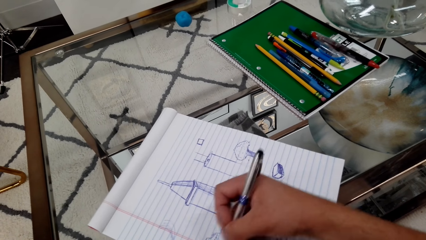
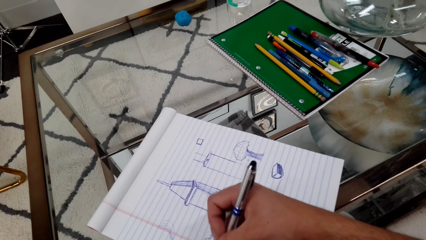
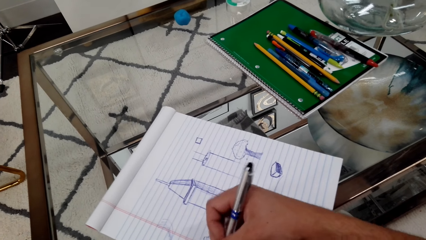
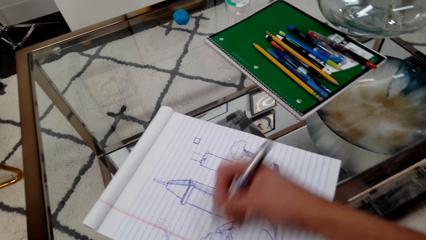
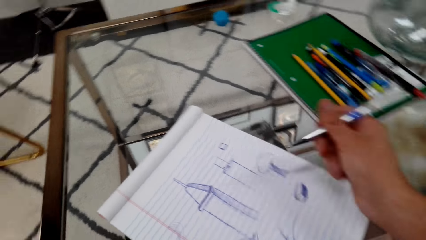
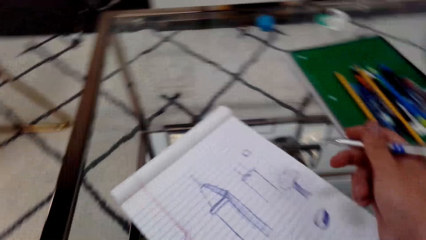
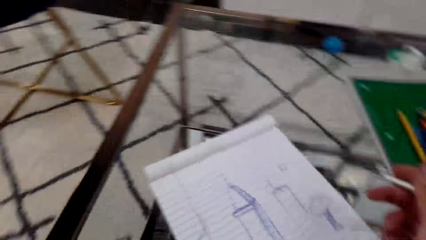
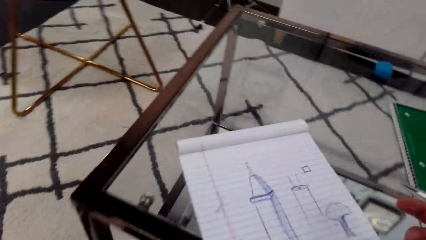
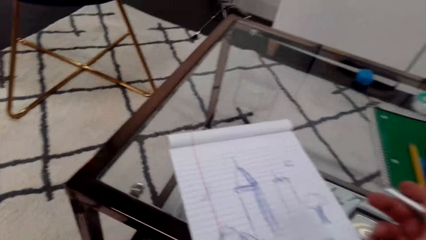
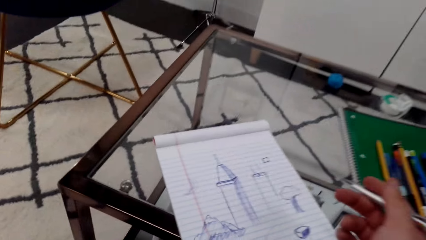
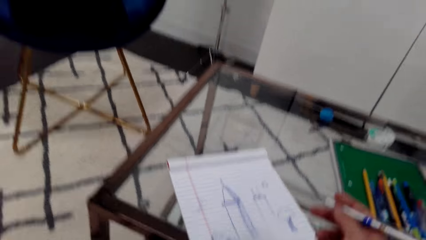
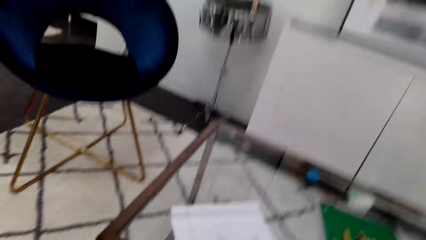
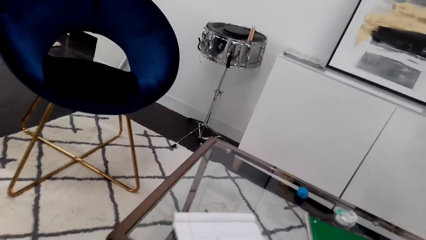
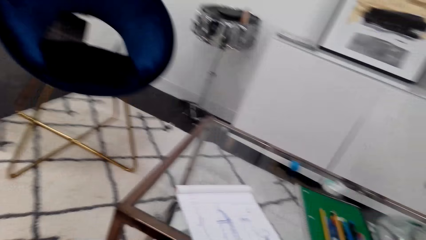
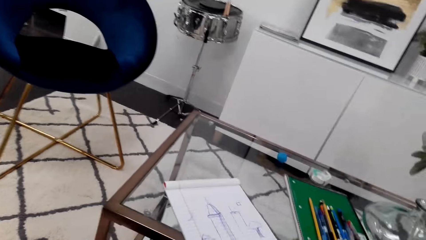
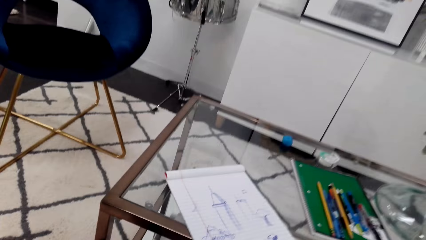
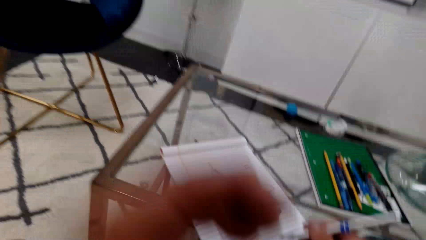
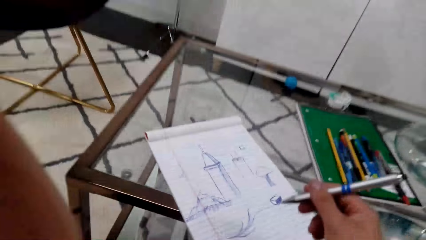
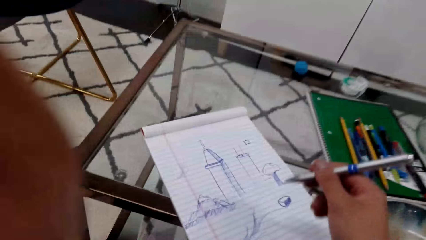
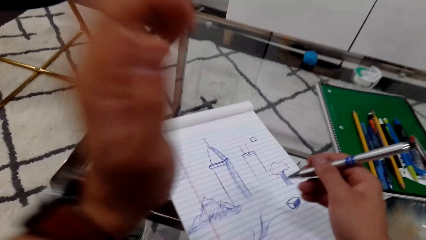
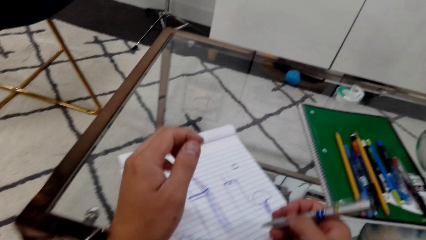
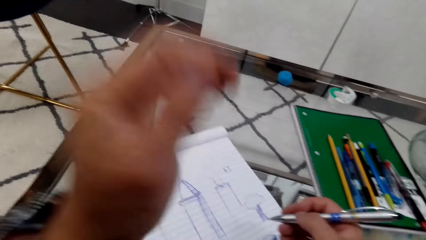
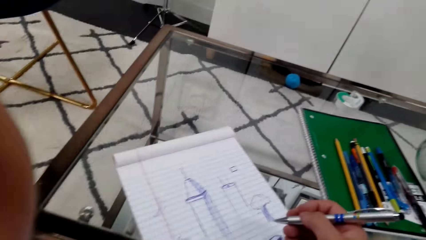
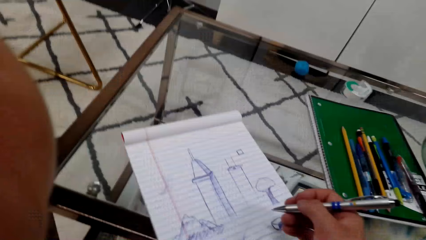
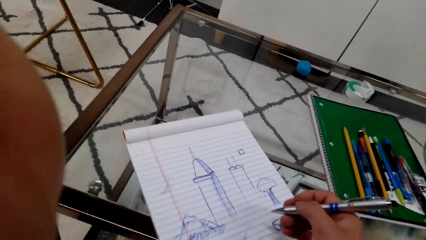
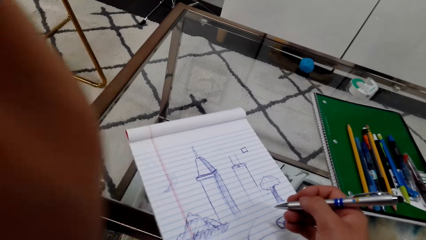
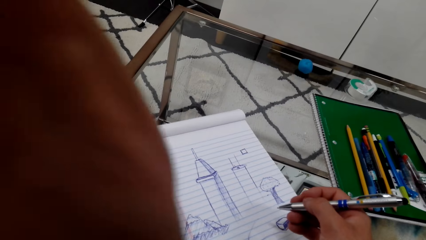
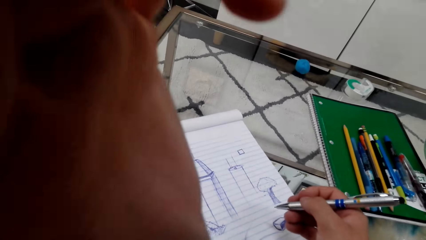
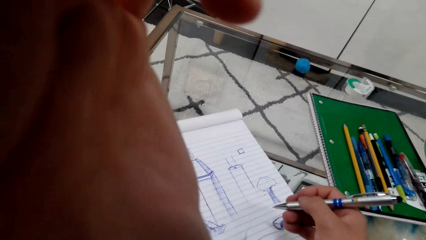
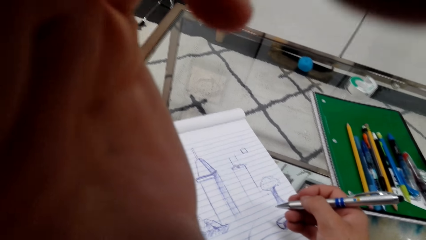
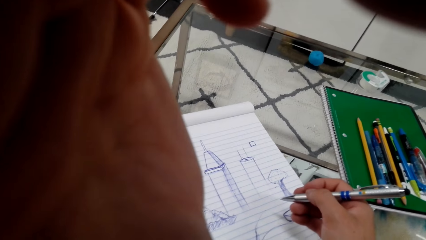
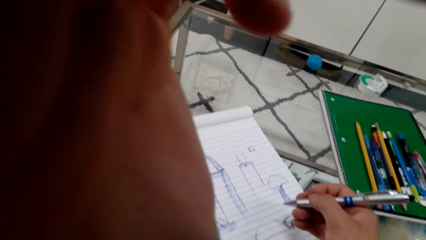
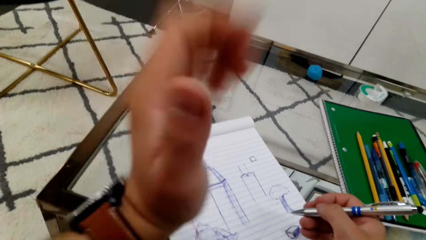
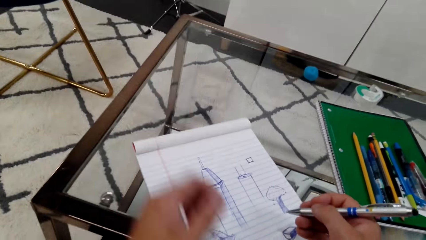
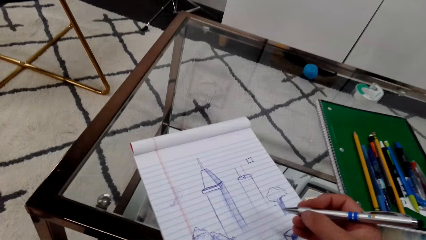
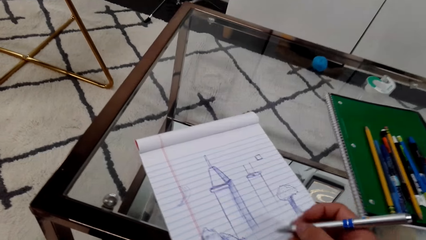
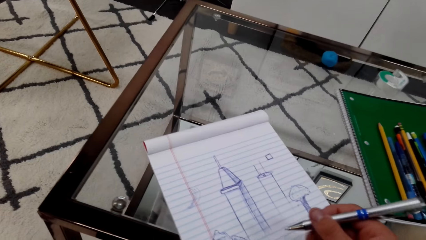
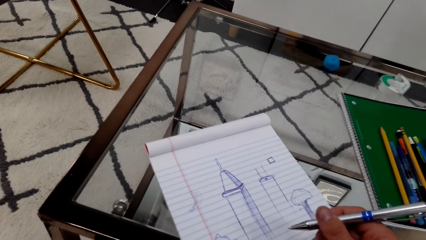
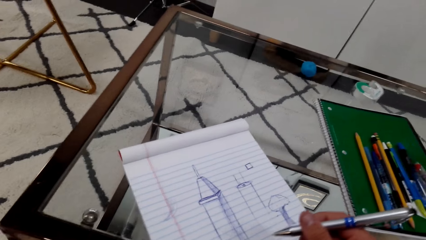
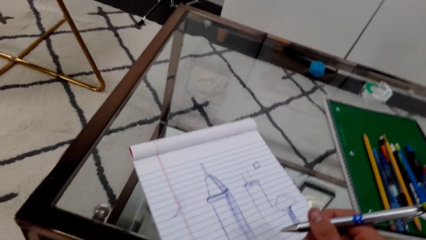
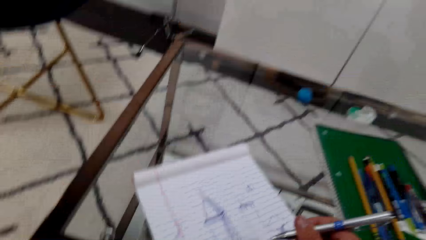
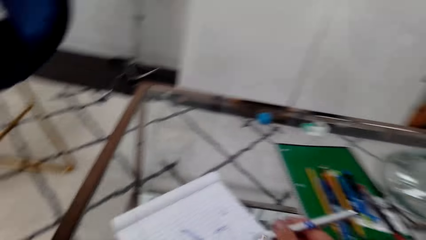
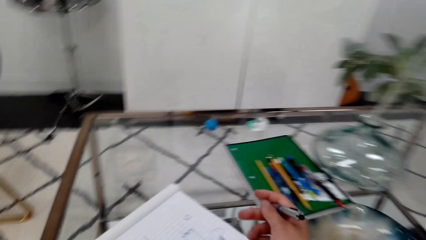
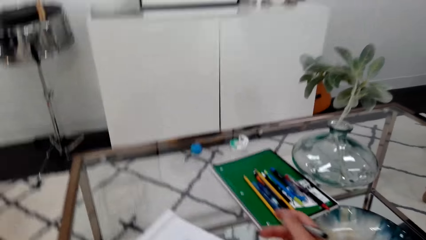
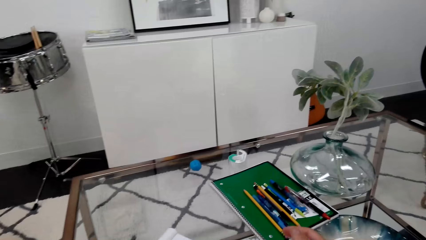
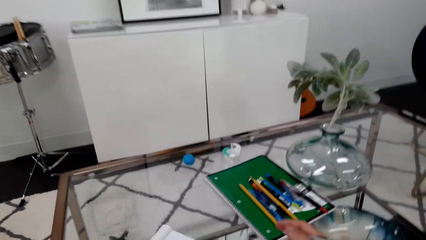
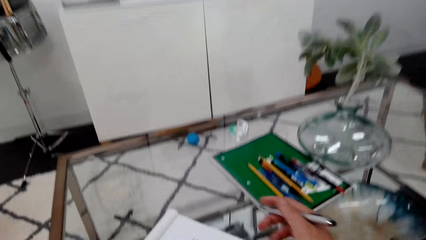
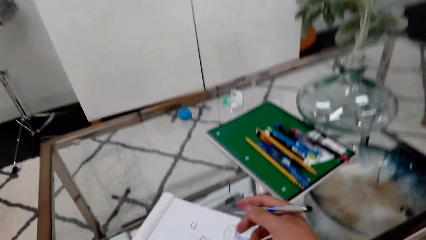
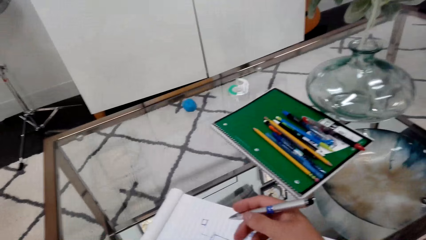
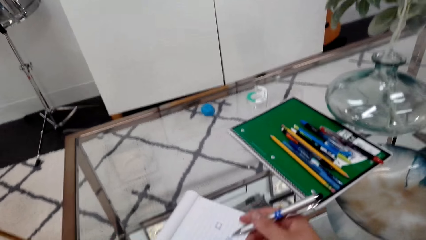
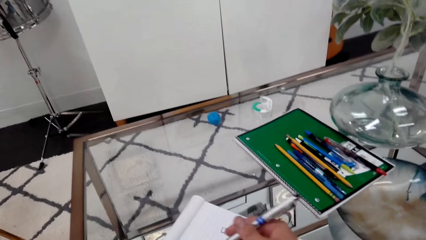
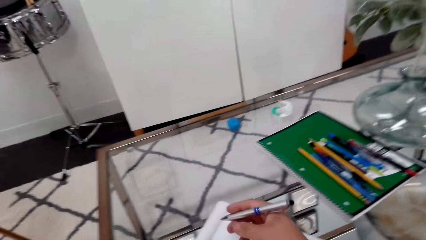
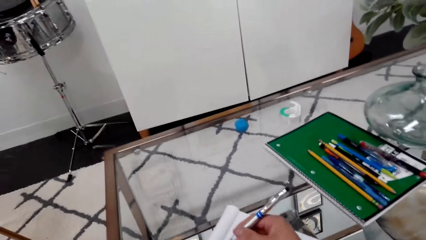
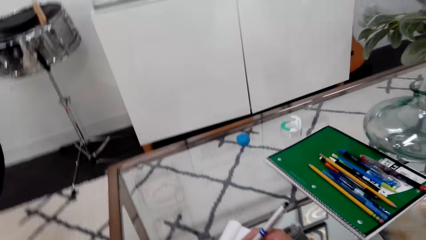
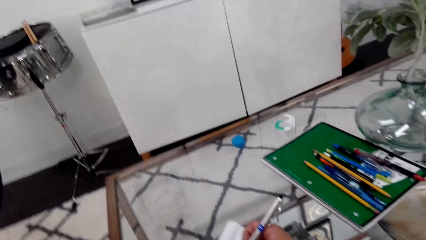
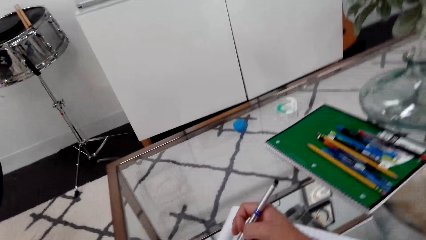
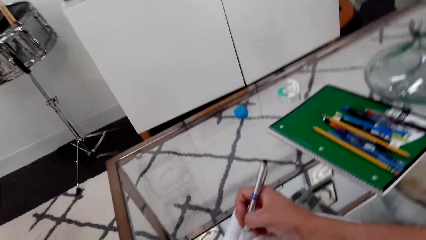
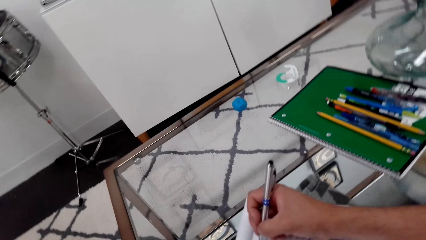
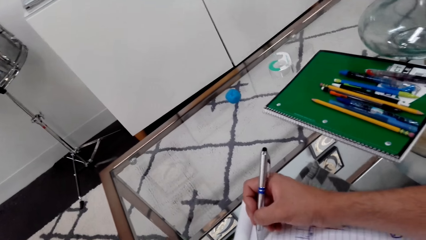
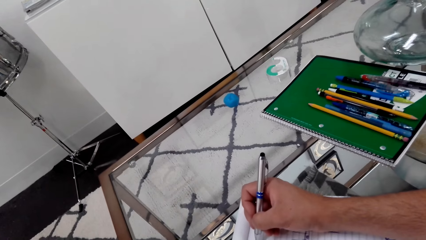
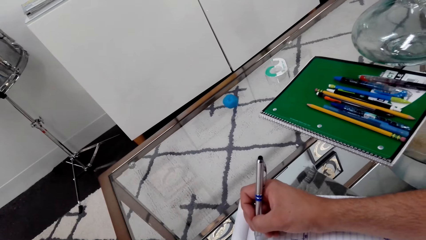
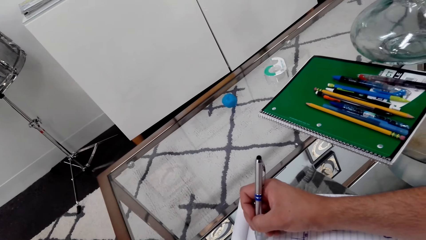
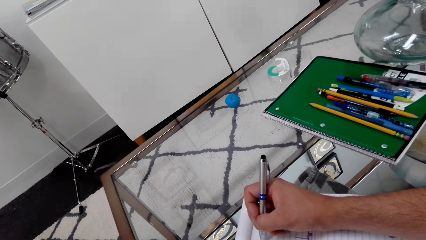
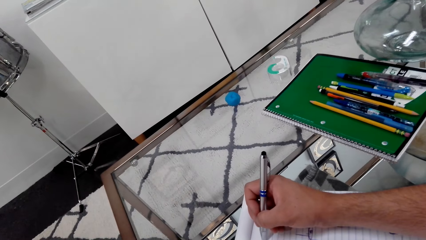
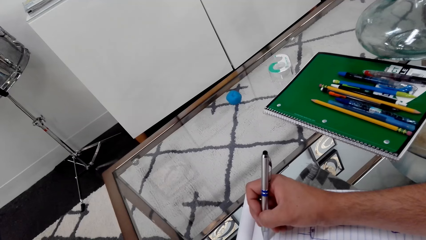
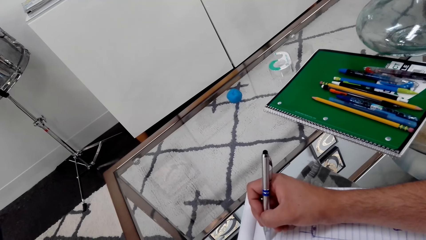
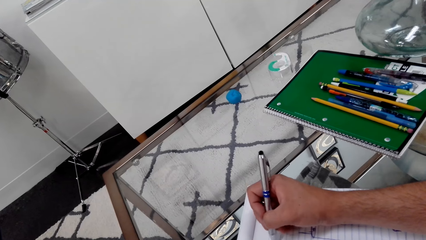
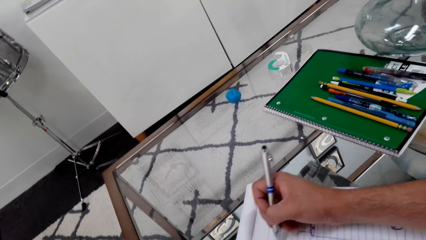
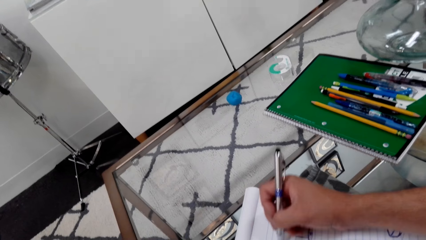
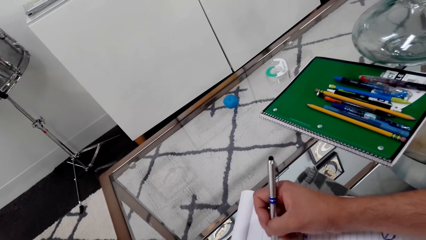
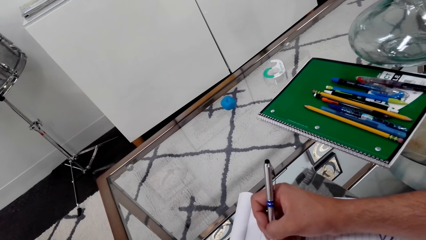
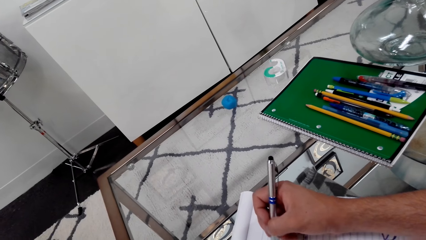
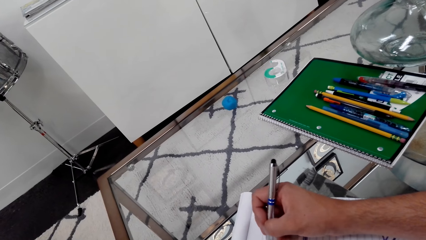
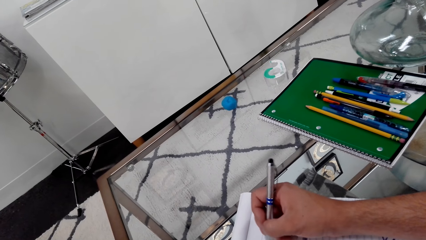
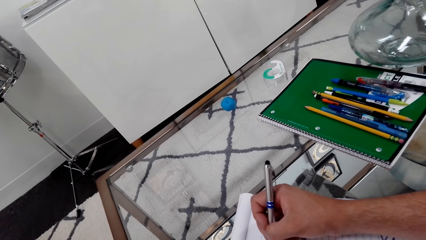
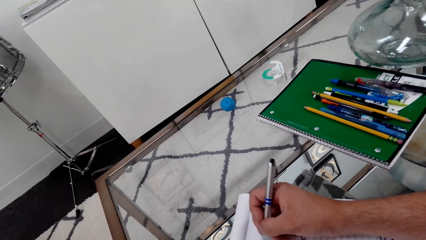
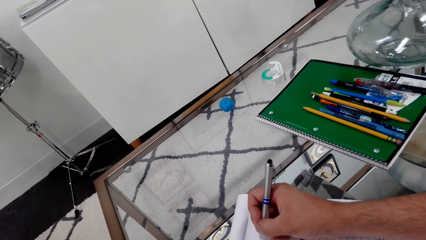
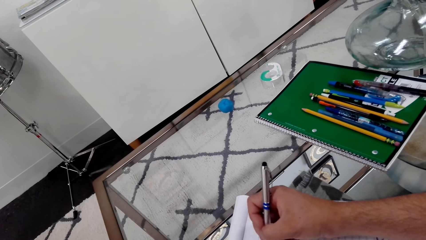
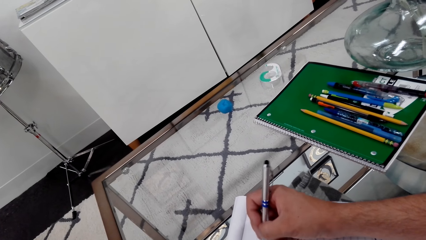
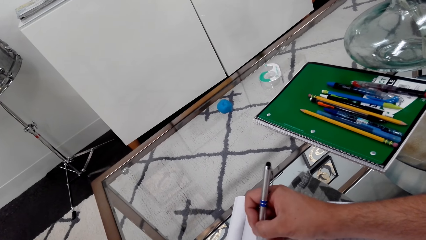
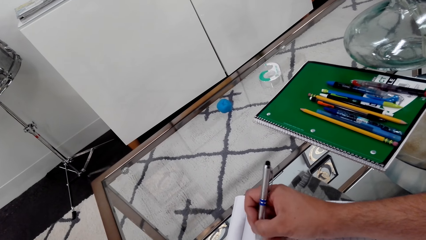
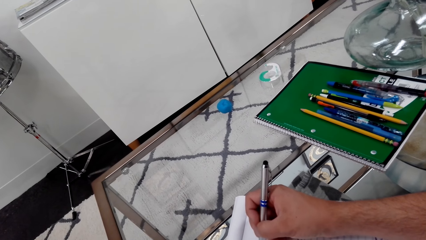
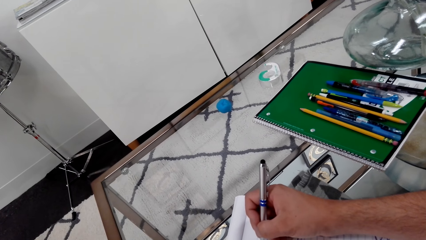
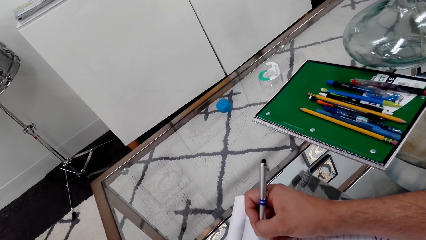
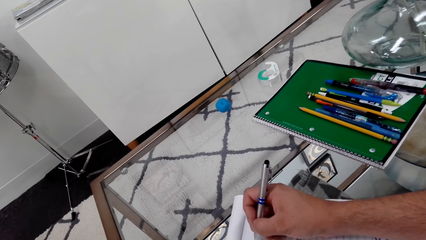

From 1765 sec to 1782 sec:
The camera wearer sits upright. They move their hands. They touch the head, put the left hand down, and touch the head. They write on the book. They draw on a paper.
